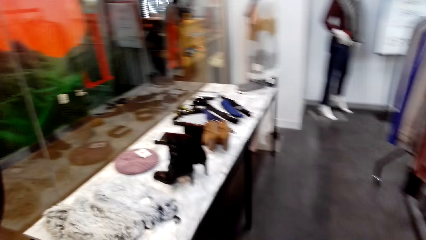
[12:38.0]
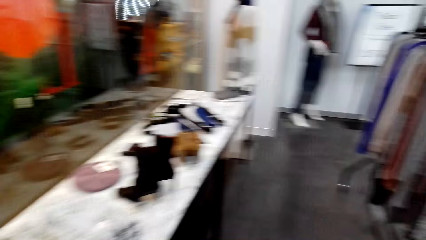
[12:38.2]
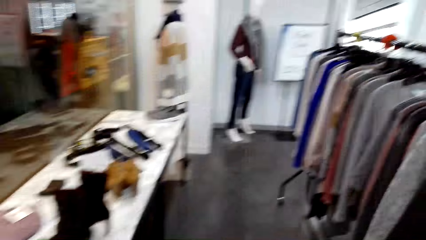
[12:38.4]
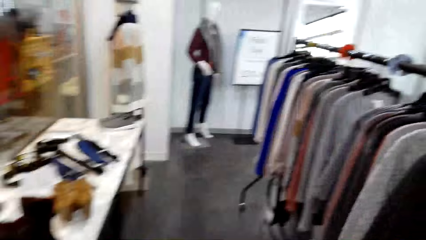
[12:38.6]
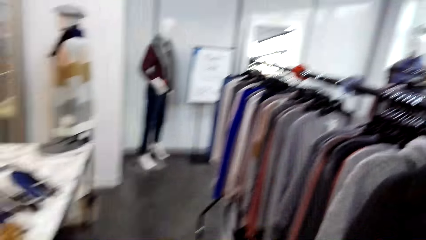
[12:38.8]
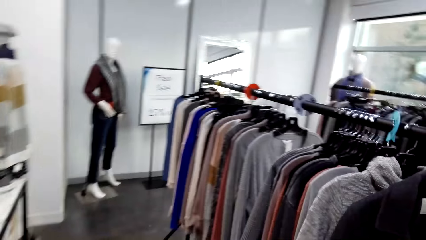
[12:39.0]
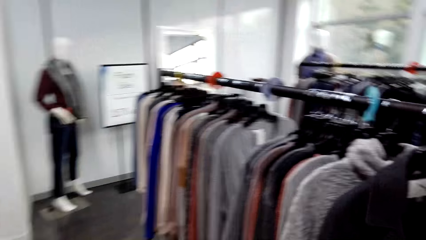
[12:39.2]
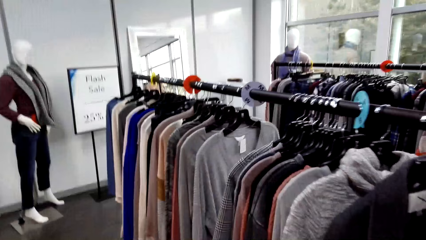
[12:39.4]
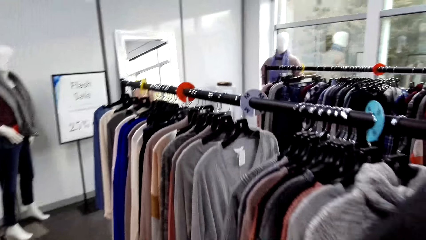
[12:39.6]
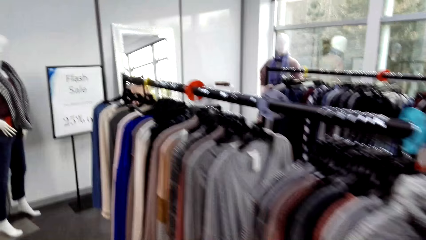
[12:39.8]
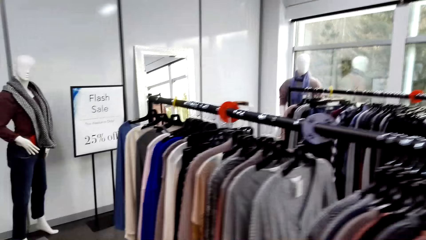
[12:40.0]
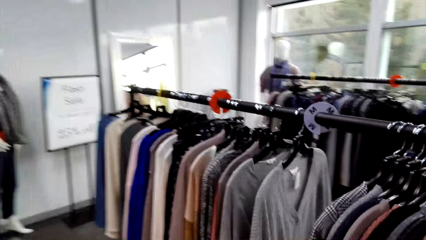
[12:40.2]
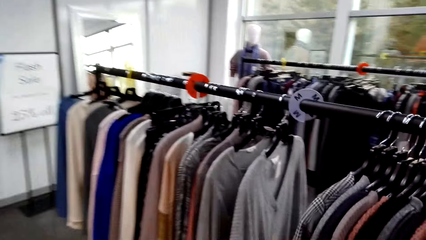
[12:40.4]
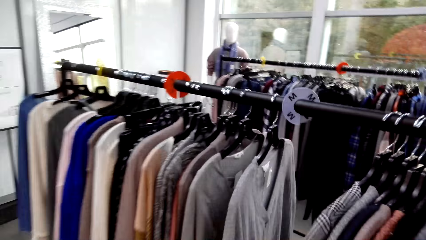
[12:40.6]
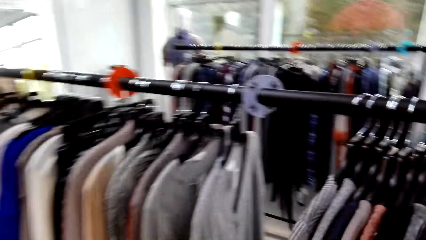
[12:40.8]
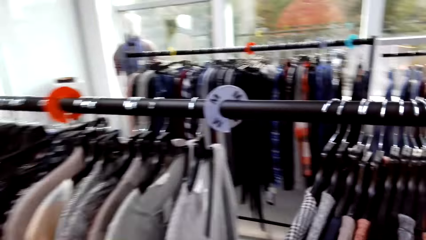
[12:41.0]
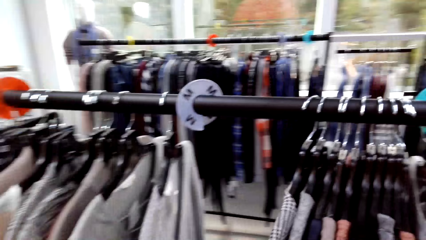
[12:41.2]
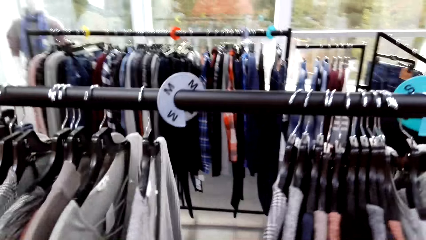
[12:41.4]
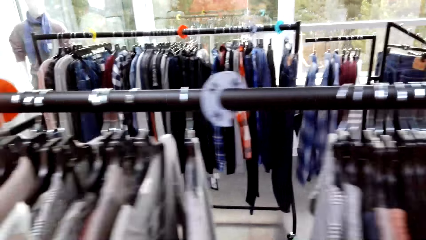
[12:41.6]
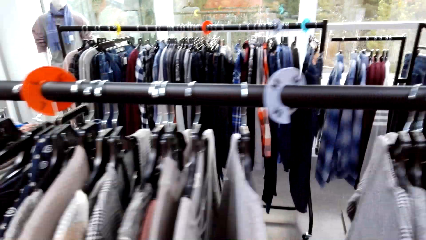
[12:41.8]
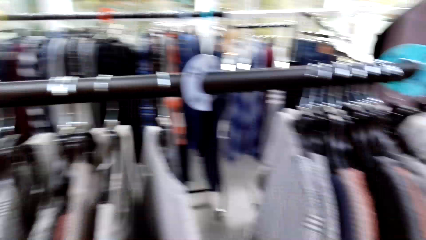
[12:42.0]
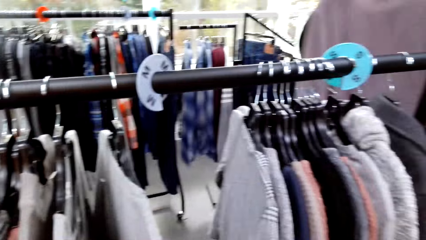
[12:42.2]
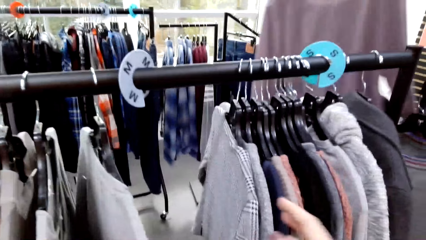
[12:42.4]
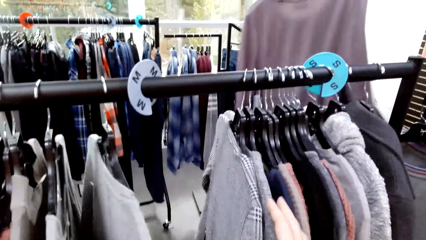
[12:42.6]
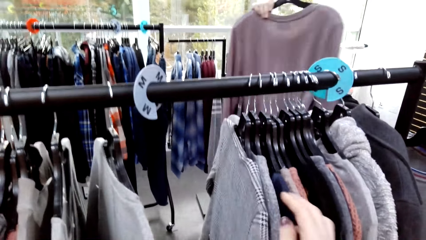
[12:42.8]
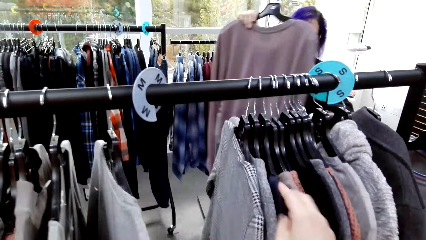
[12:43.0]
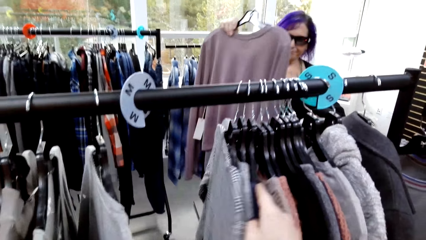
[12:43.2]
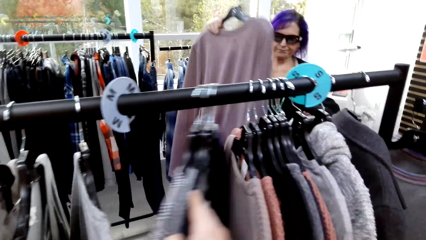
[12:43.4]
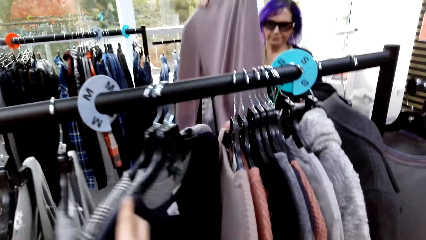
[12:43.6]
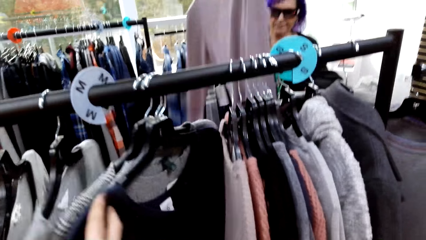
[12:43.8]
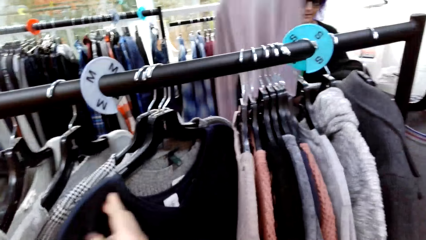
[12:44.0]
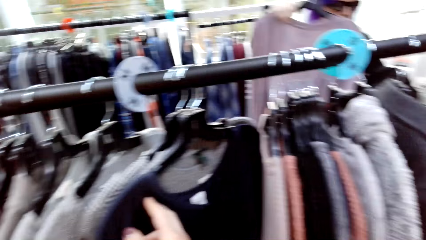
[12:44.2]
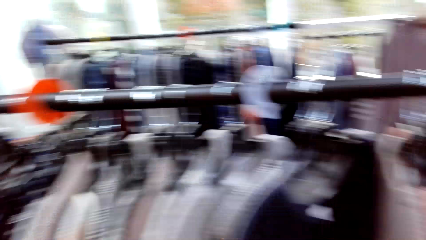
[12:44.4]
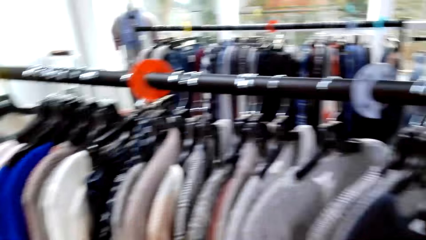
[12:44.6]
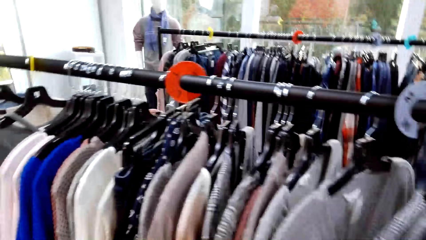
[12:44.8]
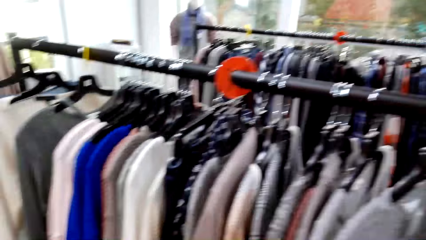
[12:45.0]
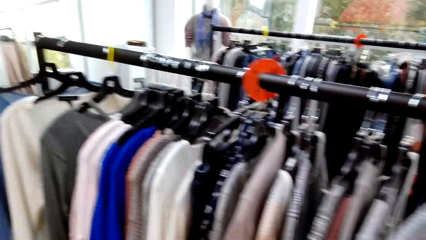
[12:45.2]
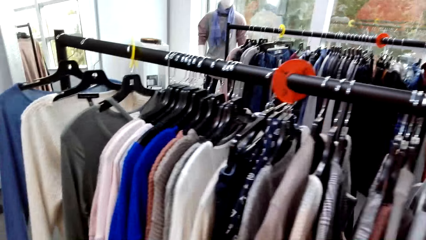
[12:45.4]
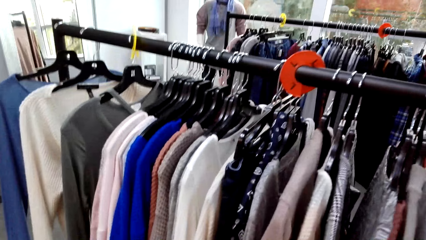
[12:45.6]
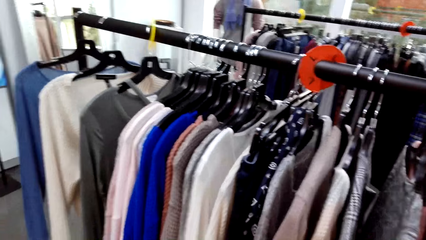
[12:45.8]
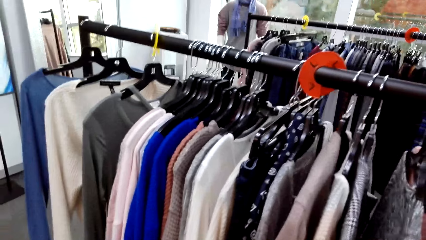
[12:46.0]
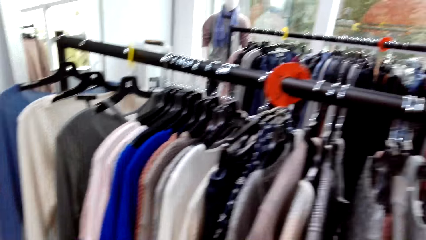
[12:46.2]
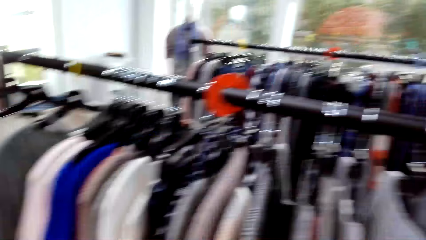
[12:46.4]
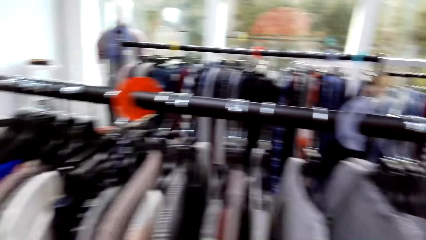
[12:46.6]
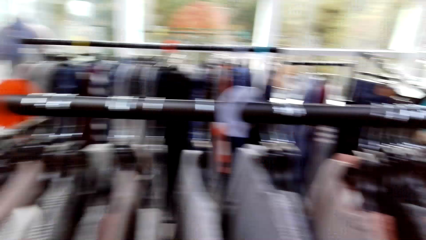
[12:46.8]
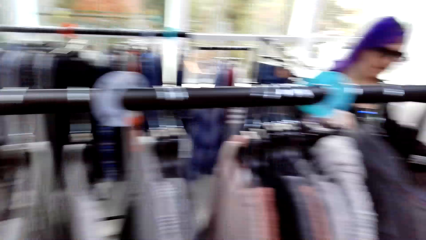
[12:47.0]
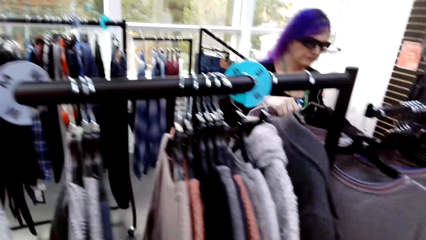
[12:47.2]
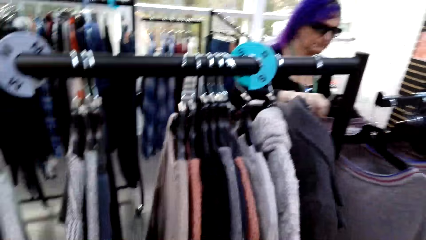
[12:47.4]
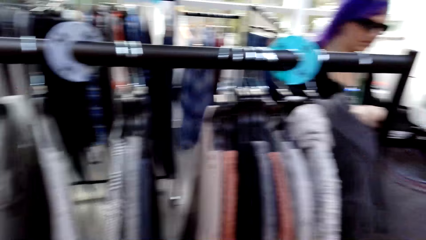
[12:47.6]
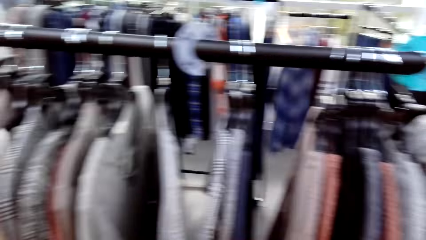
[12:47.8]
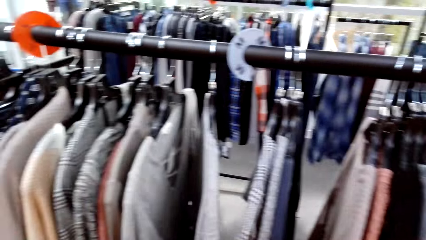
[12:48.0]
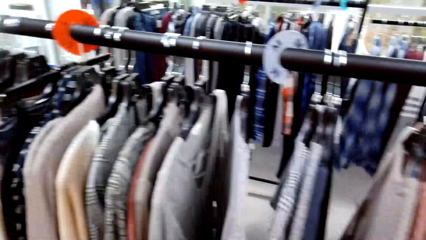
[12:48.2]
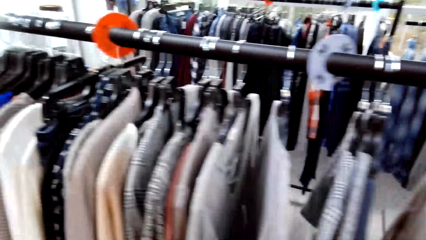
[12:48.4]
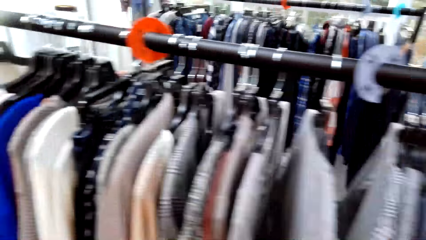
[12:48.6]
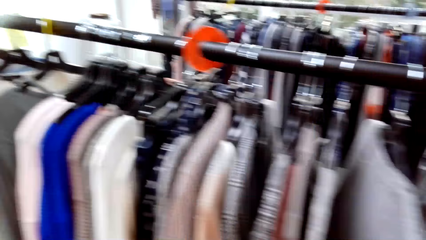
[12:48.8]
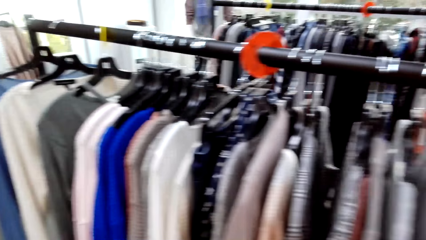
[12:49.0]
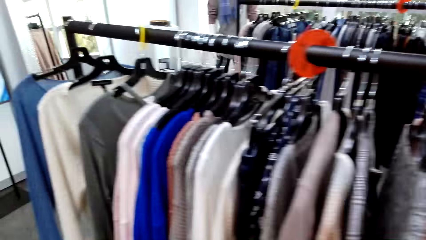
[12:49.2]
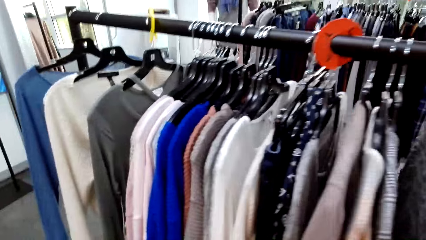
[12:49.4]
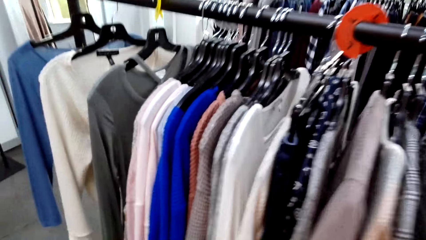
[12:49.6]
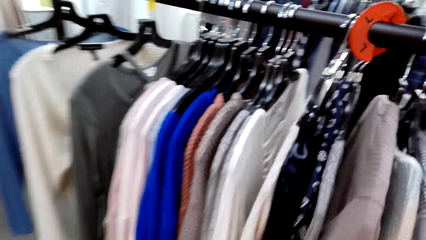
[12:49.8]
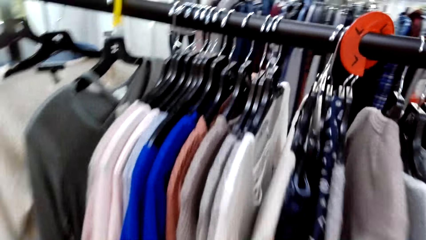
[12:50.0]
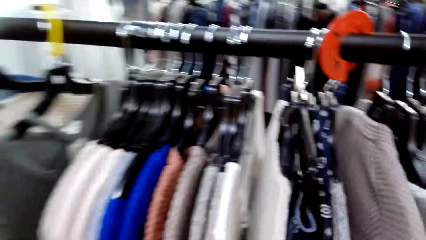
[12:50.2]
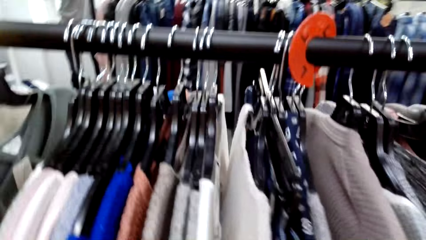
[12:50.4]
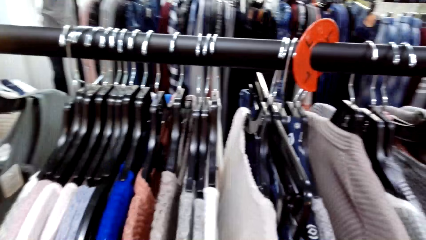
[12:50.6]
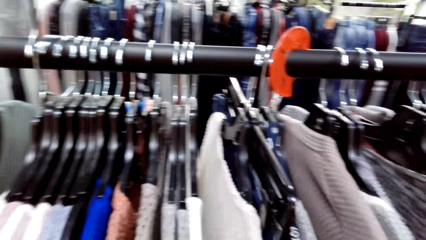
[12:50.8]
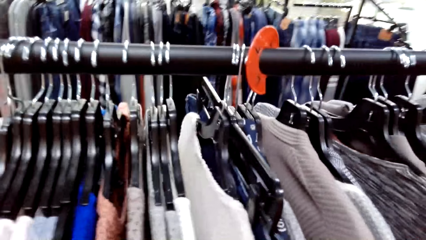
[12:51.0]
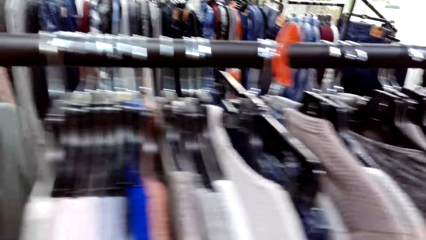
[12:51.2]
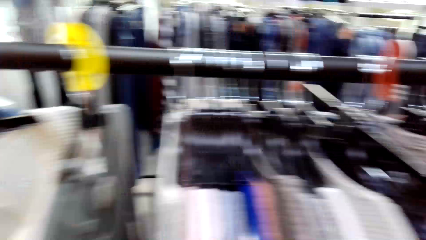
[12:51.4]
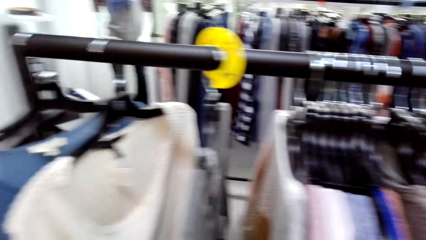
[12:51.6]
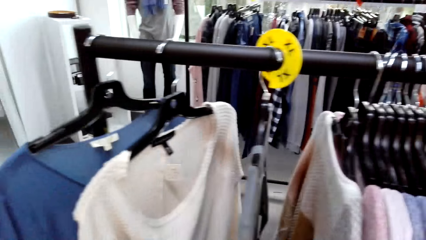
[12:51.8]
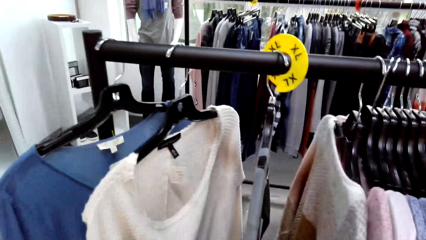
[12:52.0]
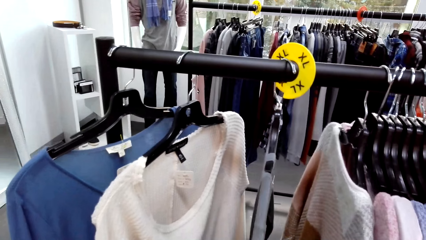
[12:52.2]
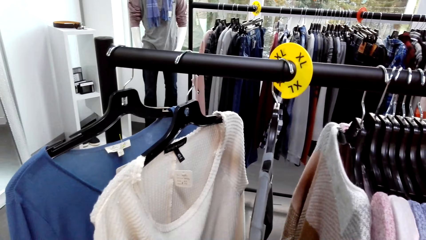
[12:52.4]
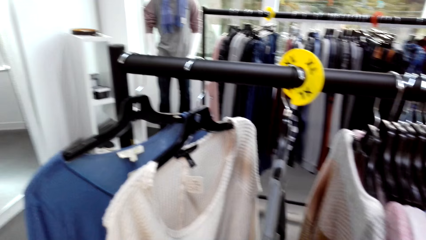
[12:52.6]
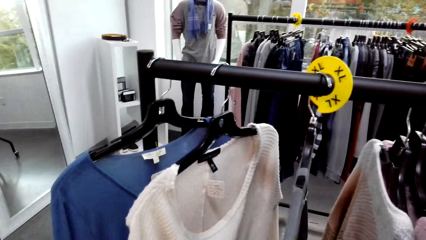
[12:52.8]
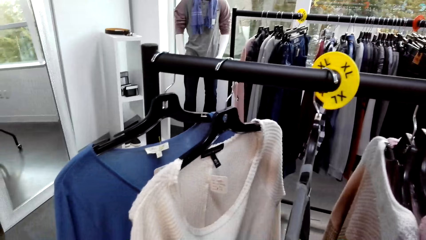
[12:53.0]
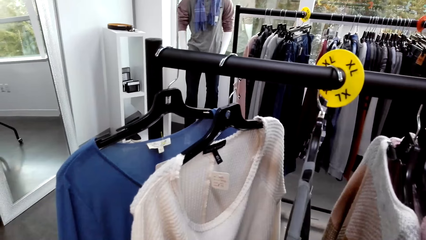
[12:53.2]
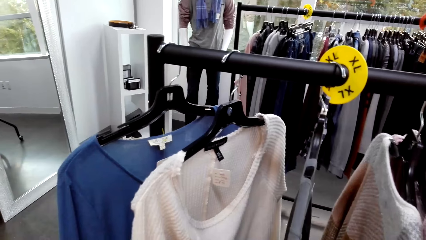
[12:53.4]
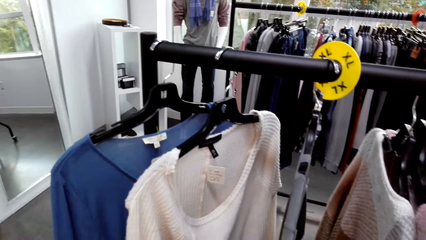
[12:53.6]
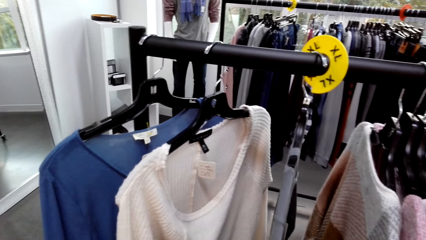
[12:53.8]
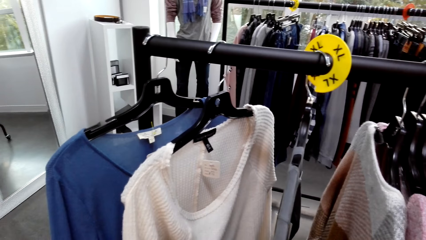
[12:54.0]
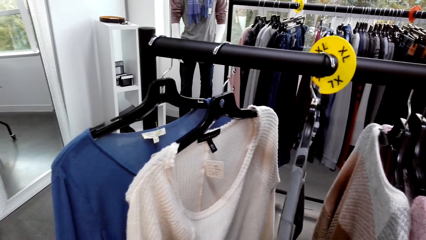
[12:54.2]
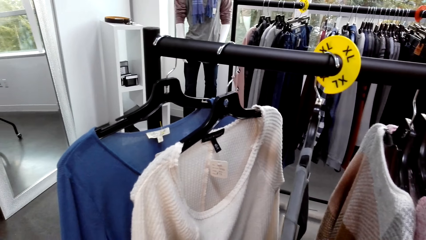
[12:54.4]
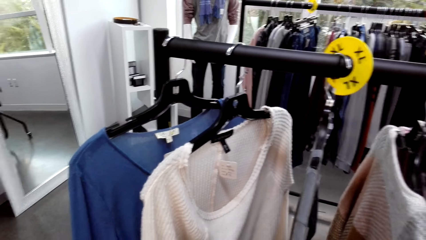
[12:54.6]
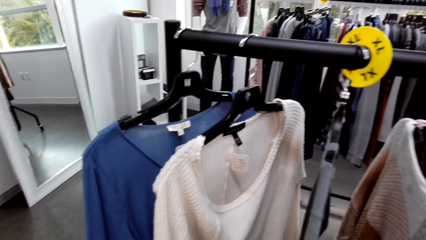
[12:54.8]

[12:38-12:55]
The camera wearer walks around the room. A lady lifts a cloth. The camera wearer moves a cloth. They select the clothes on the hangers. They look around. They look around again.
